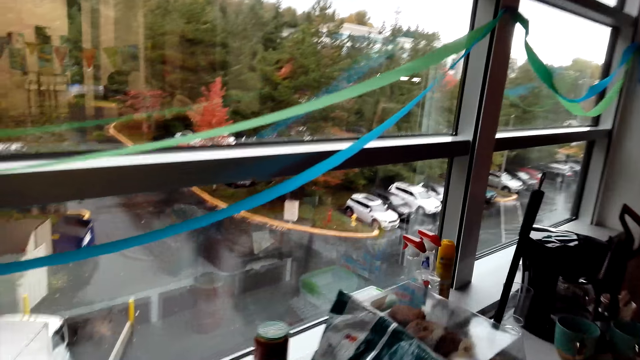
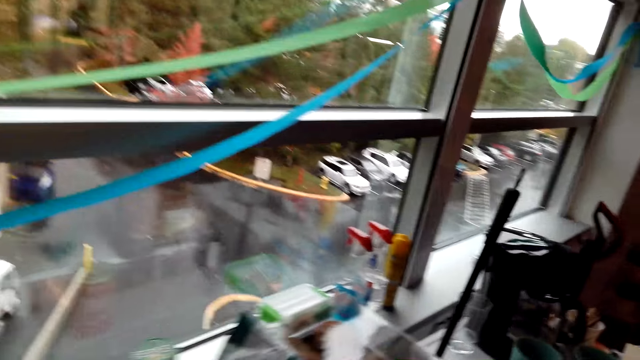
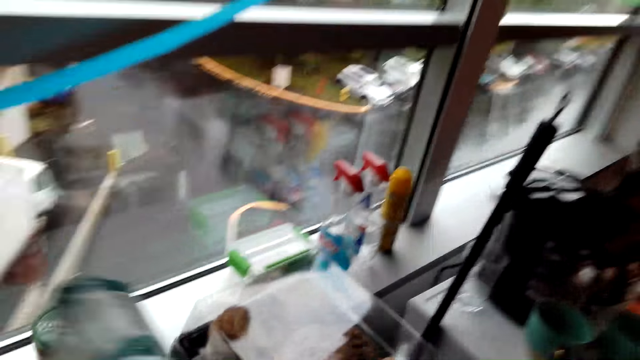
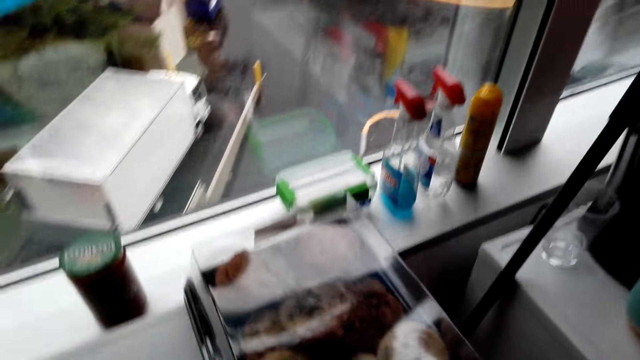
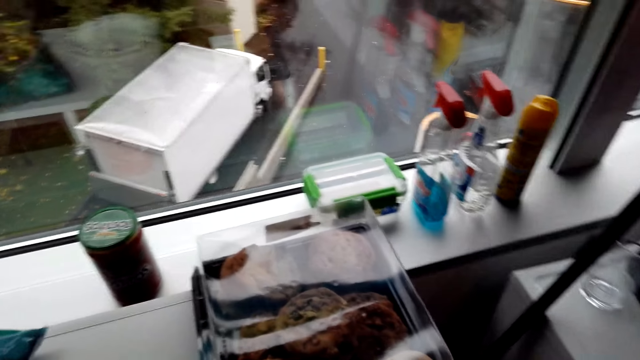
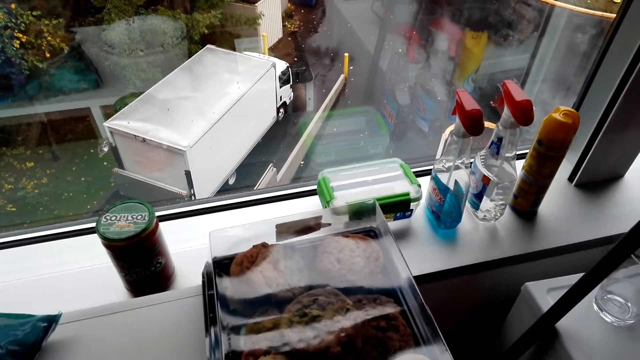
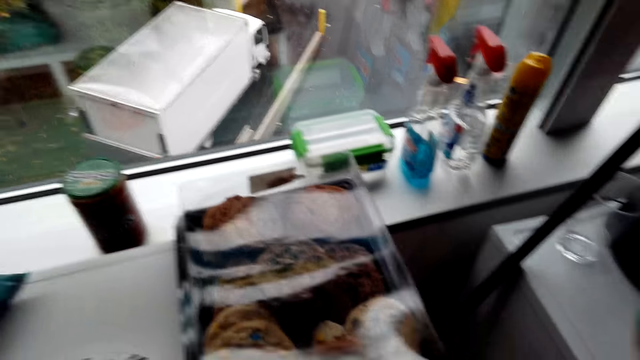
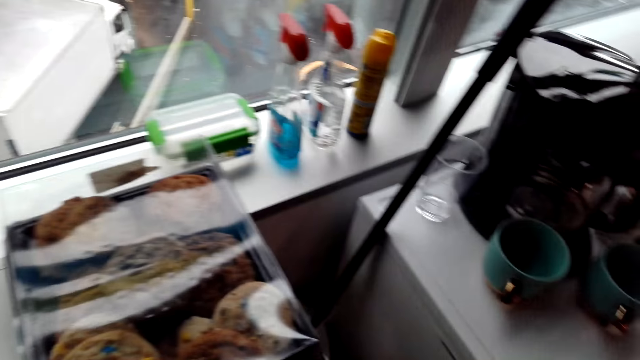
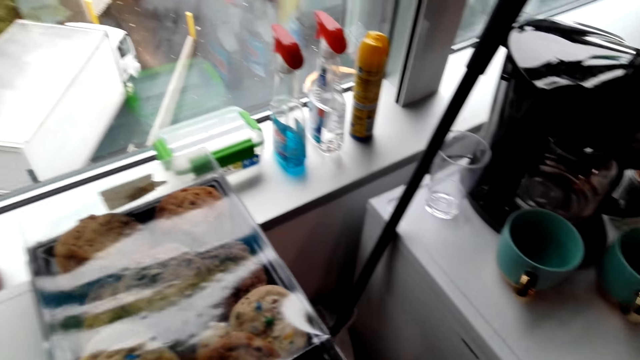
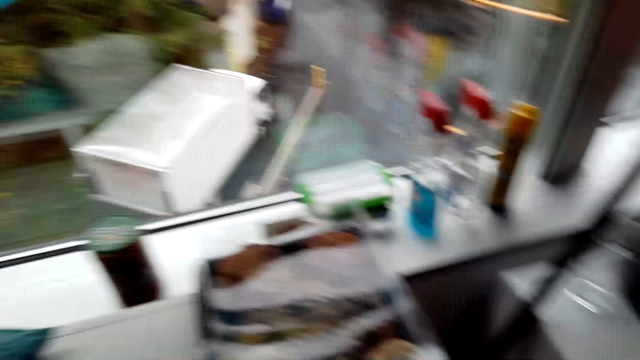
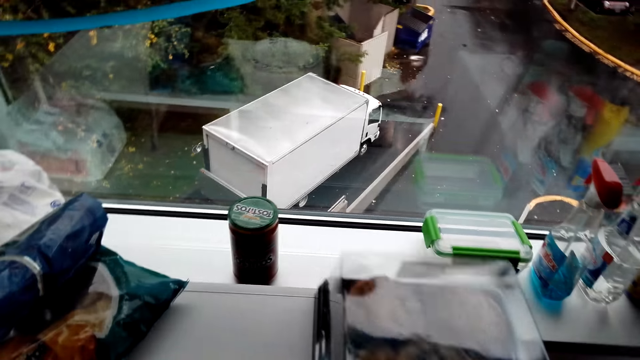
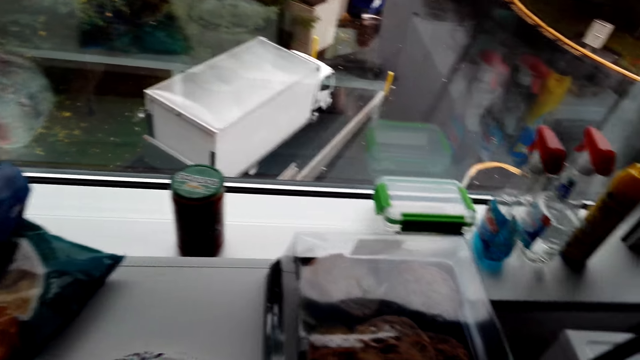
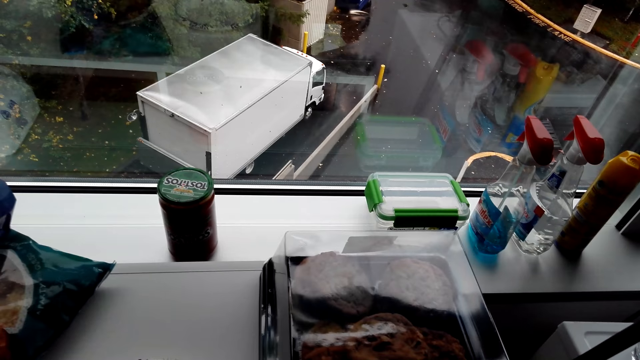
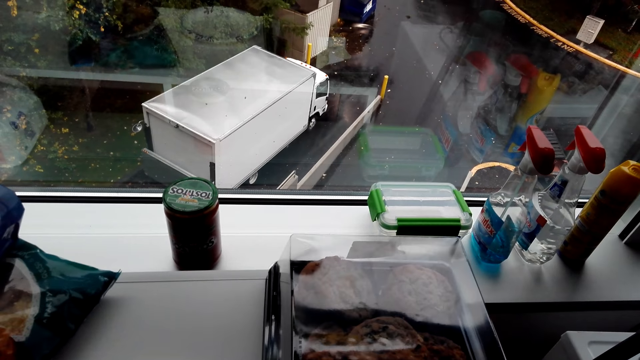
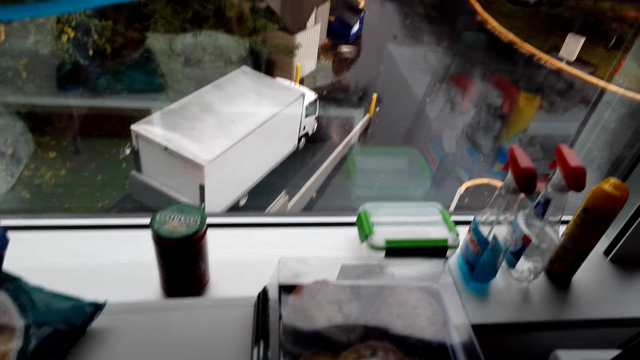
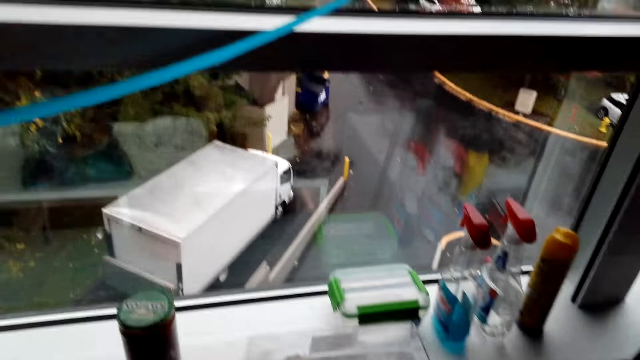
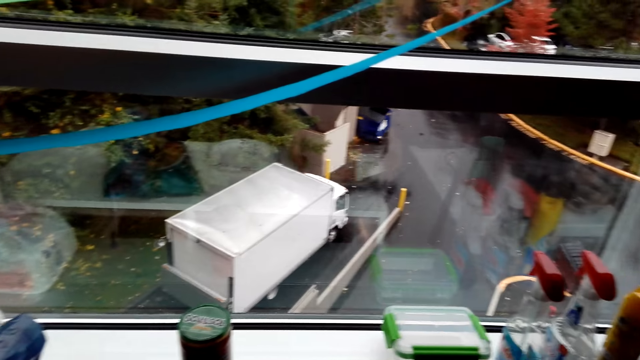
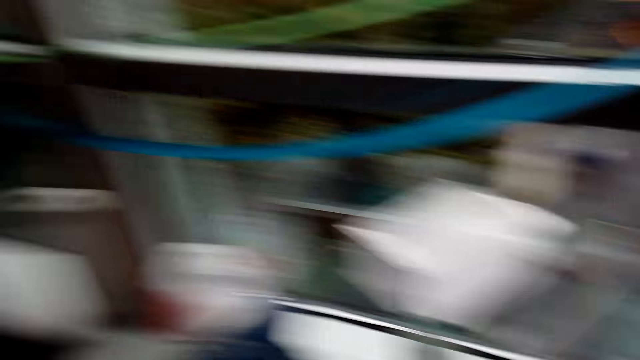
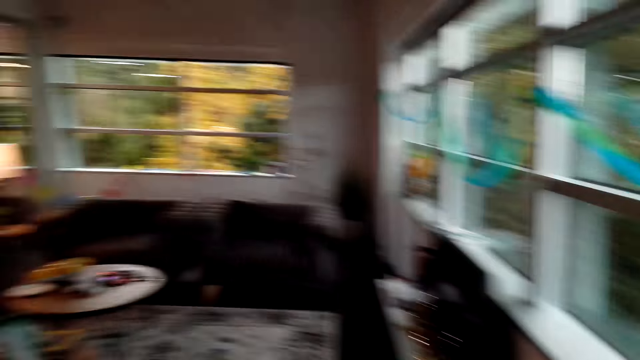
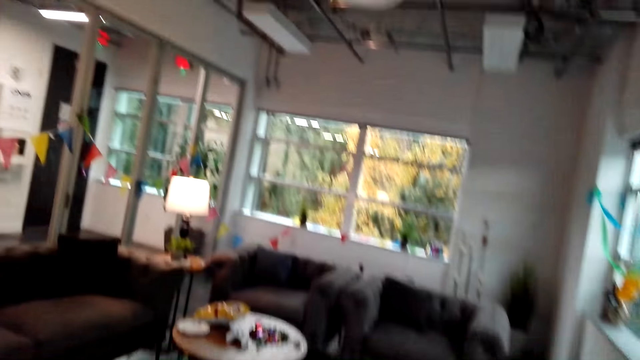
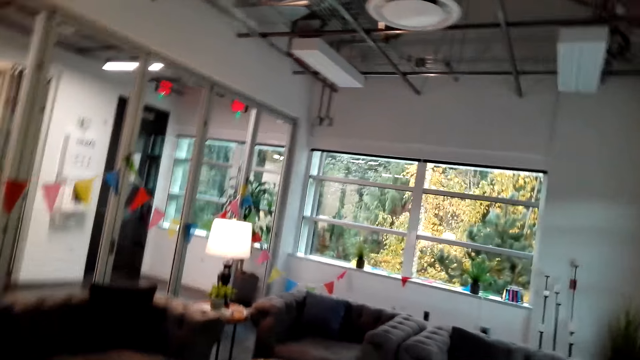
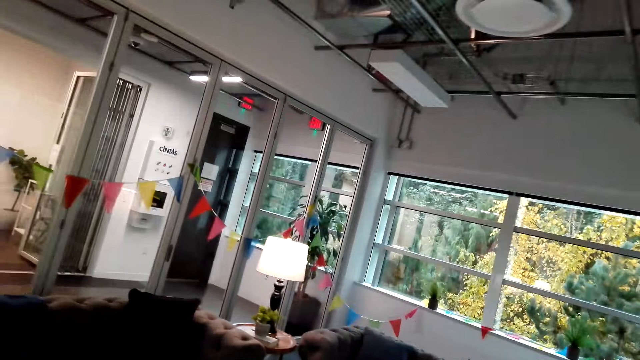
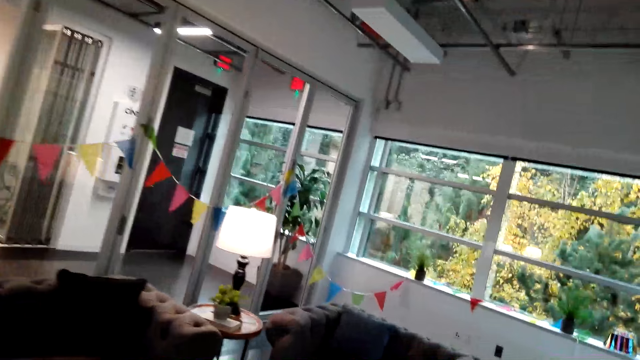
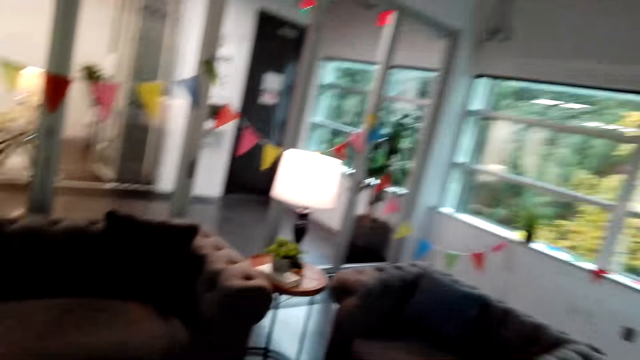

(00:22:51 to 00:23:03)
The camera wearer pushes a paper. They move the packet on the table. They pick up snacks. They pick the container of baked cake from the table. They look around the hotel and walk around the hotel.

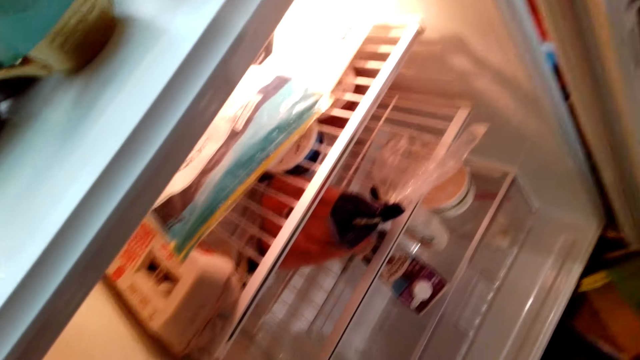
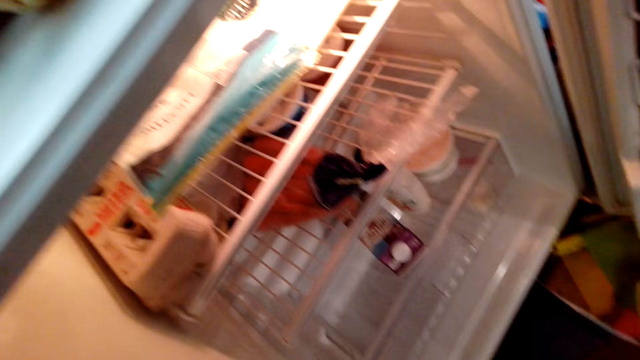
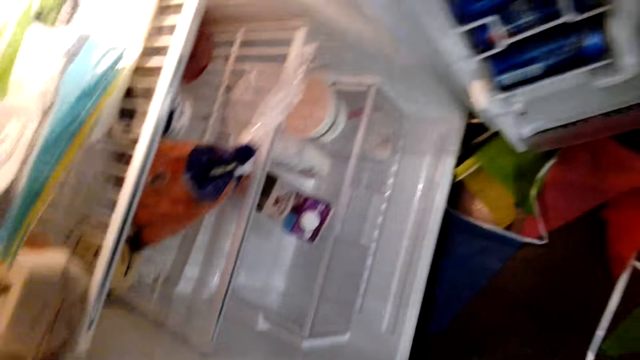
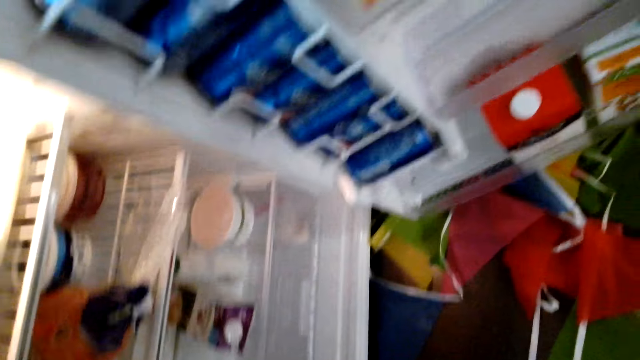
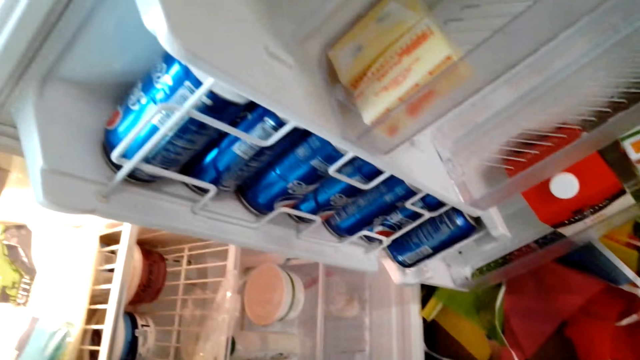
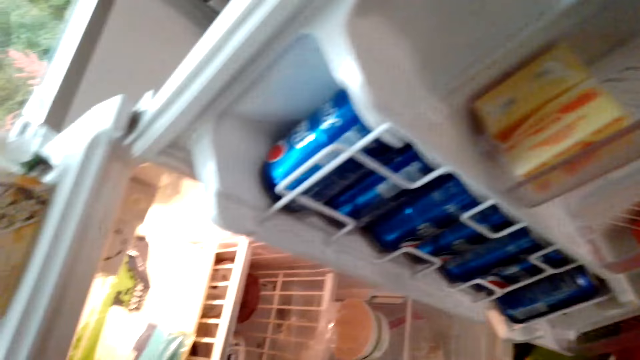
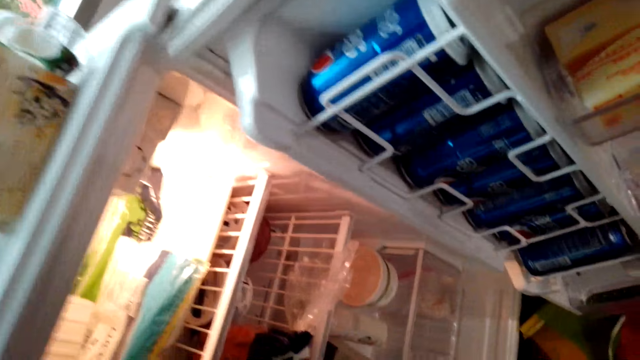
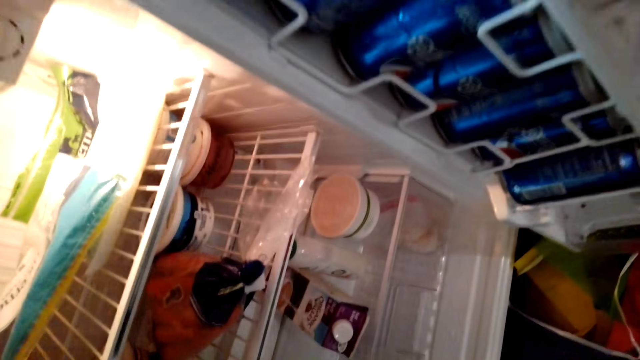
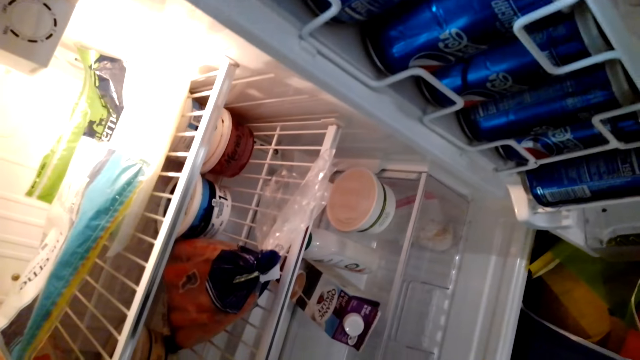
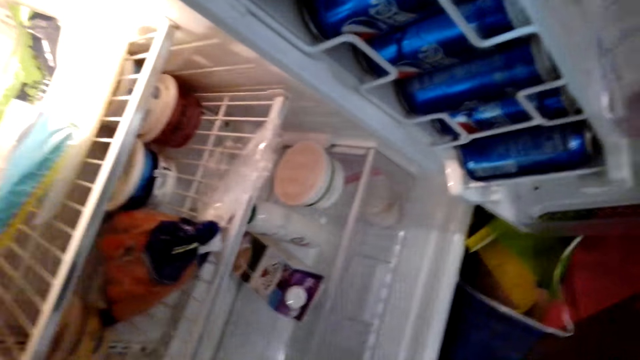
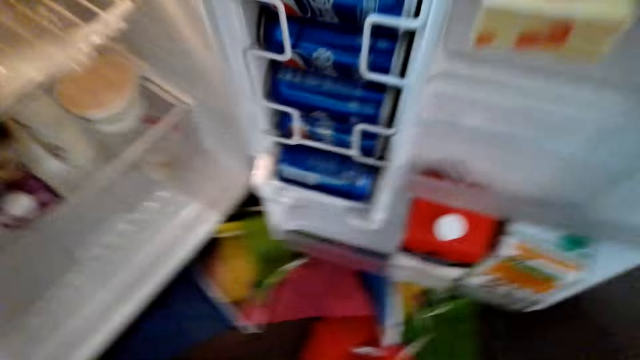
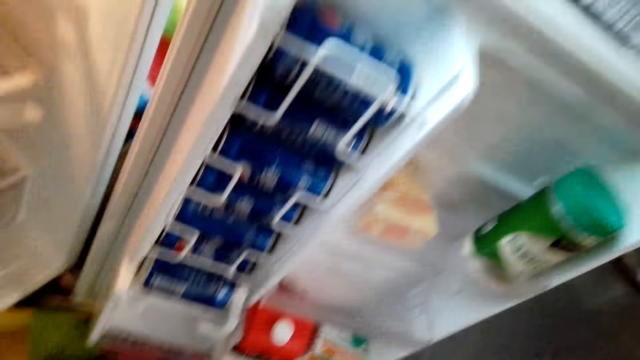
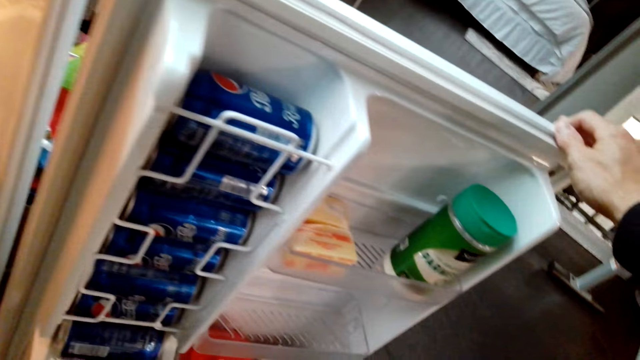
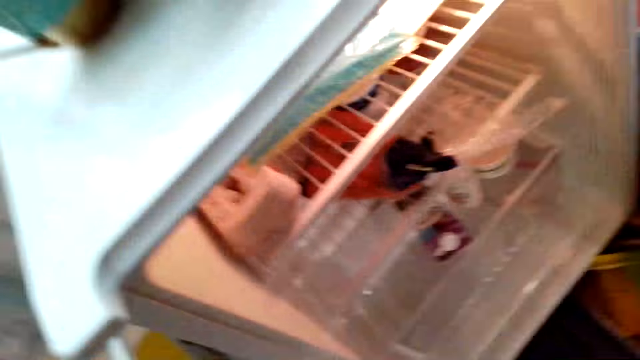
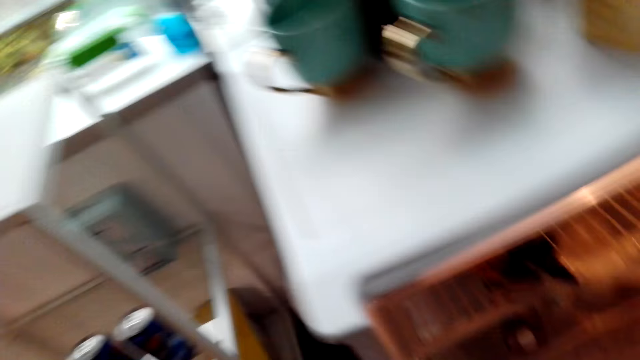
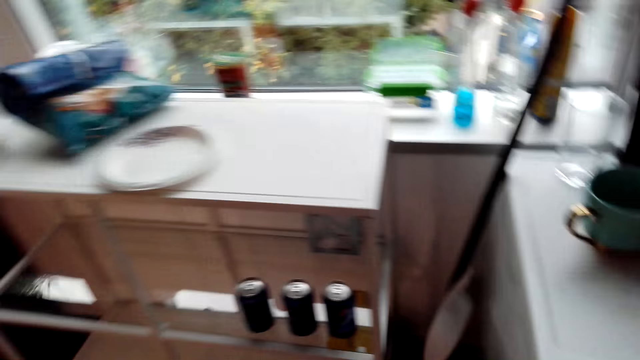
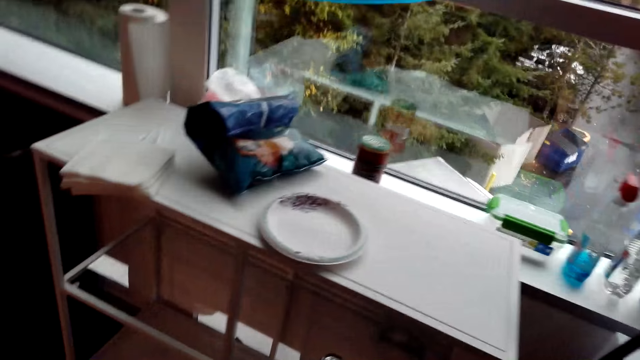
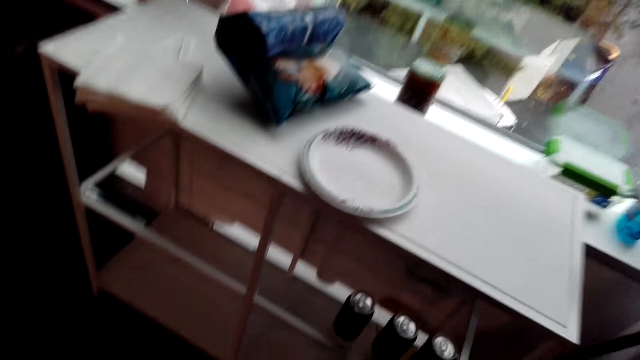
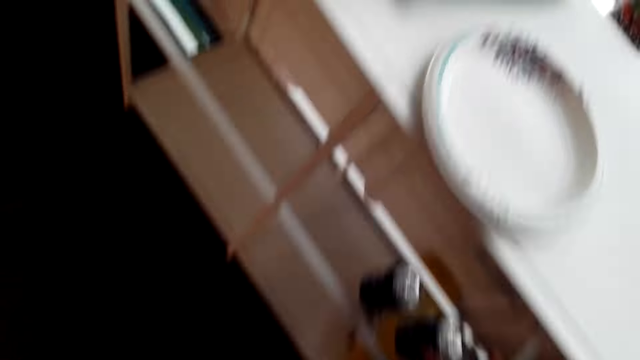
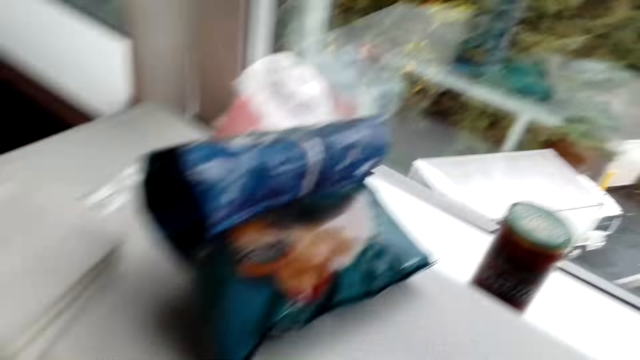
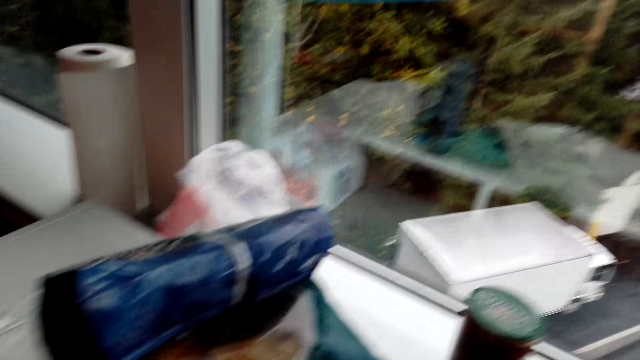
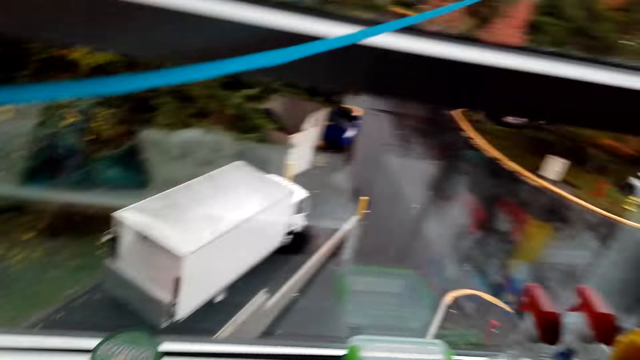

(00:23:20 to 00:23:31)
The camera wearer stares at the food in the refrigerator. They look around the hotel. They close the fridge. They walk around the hotel.
